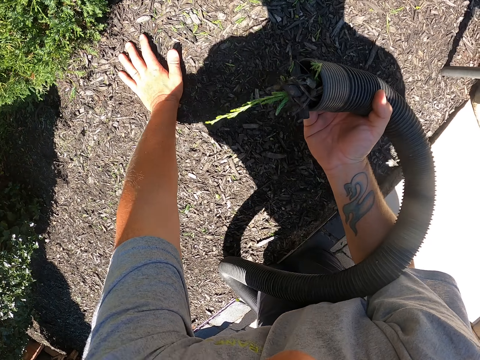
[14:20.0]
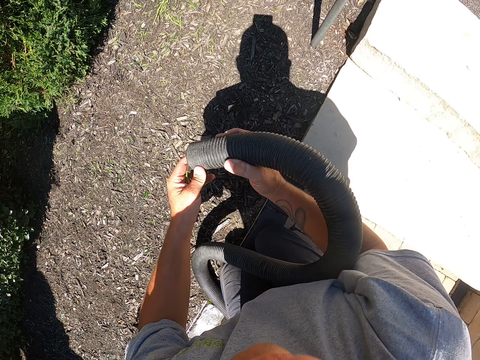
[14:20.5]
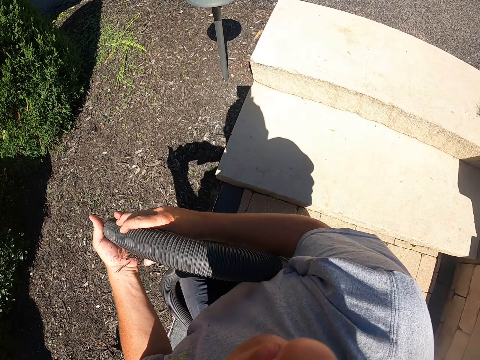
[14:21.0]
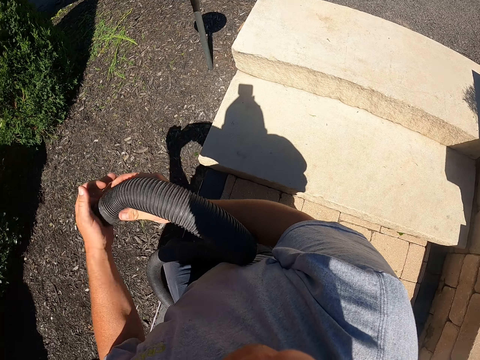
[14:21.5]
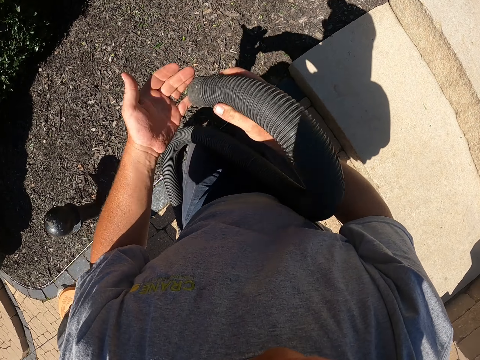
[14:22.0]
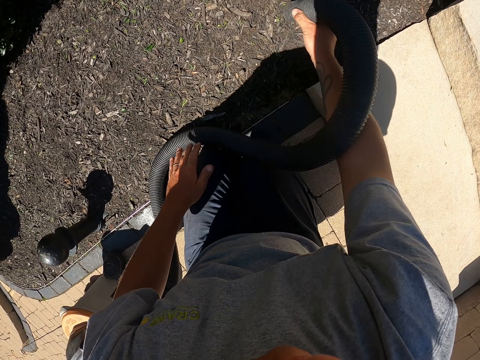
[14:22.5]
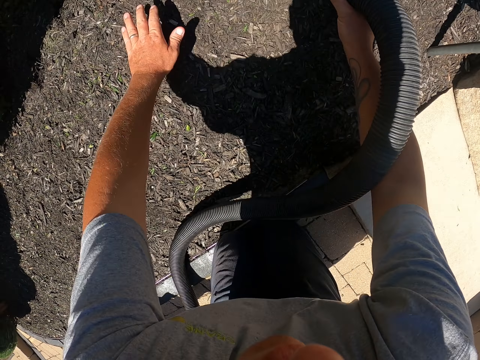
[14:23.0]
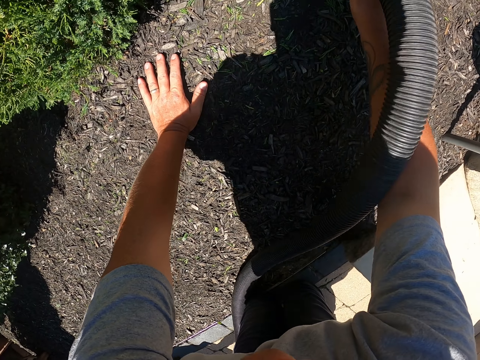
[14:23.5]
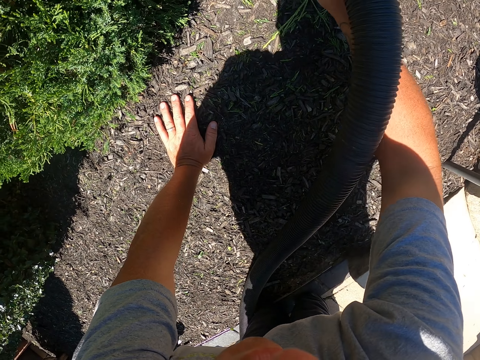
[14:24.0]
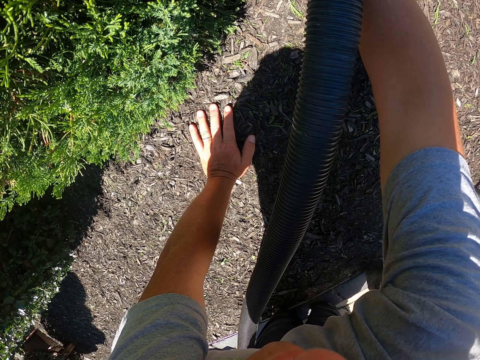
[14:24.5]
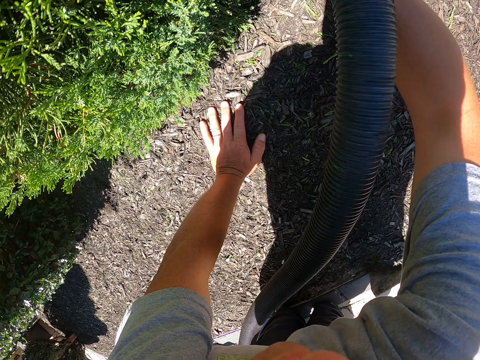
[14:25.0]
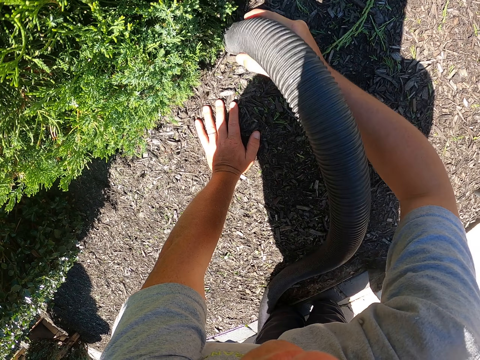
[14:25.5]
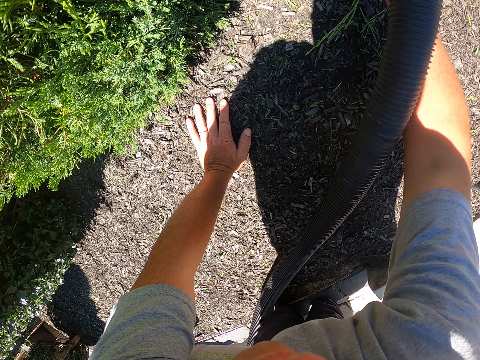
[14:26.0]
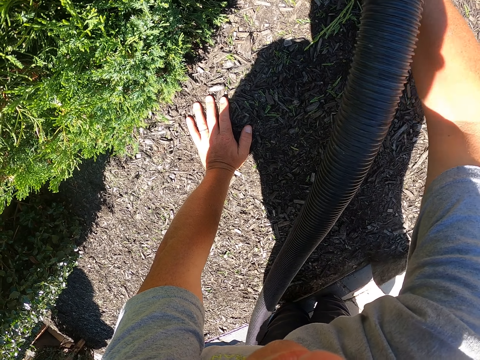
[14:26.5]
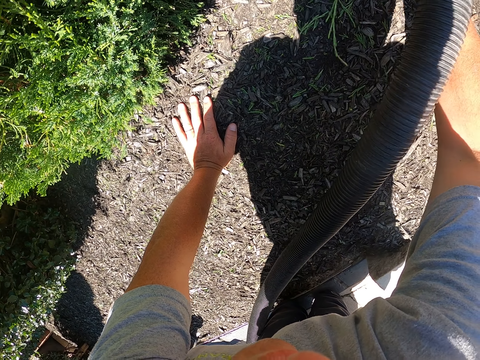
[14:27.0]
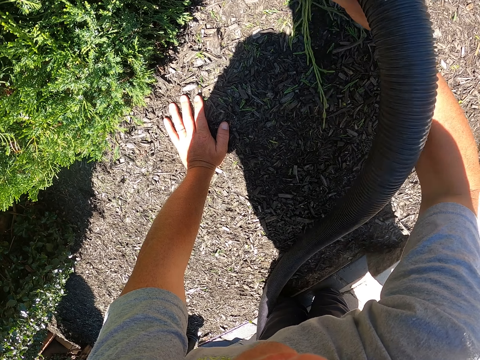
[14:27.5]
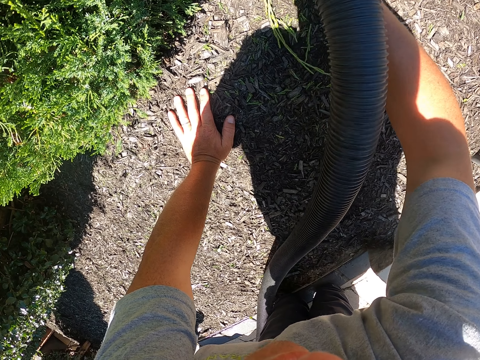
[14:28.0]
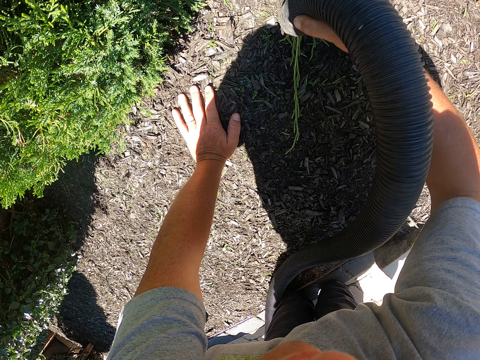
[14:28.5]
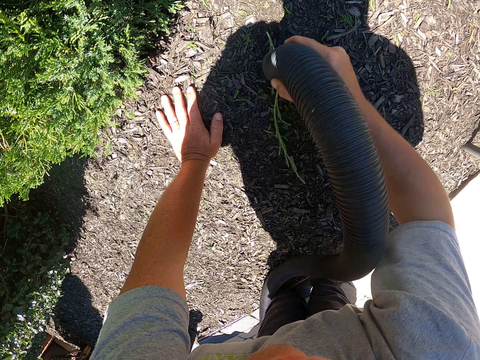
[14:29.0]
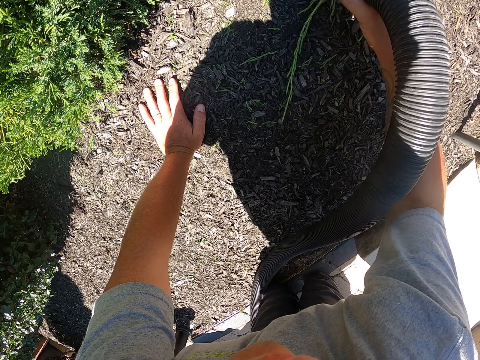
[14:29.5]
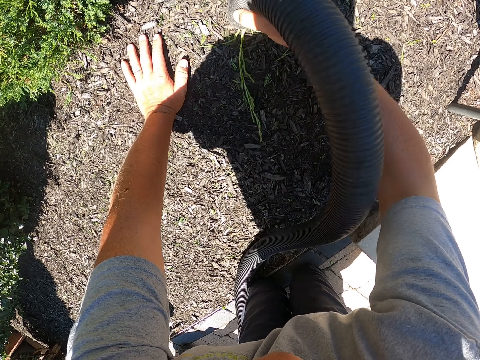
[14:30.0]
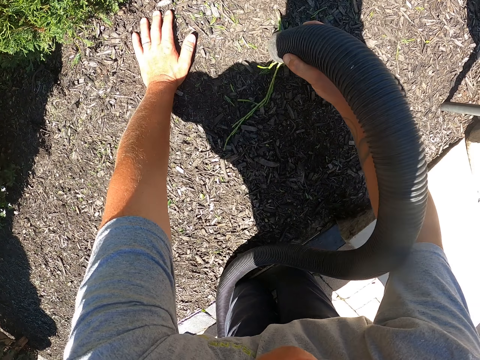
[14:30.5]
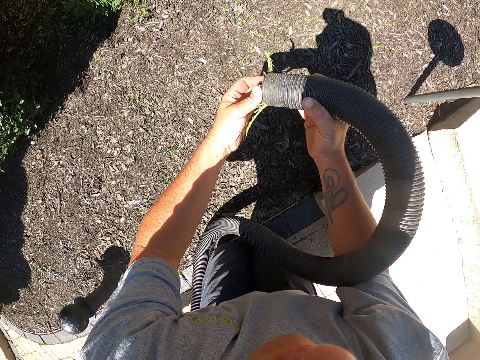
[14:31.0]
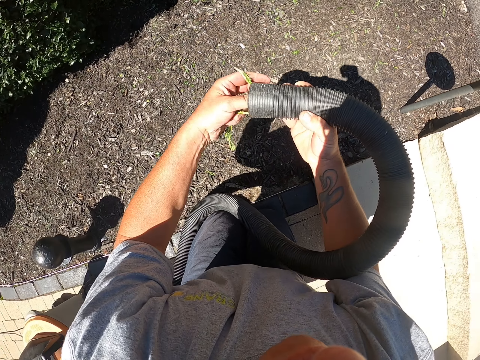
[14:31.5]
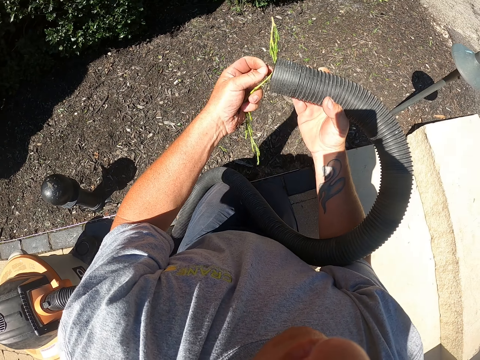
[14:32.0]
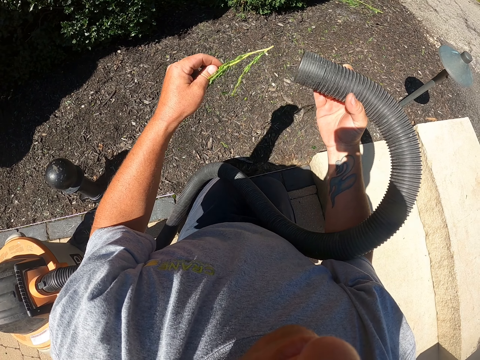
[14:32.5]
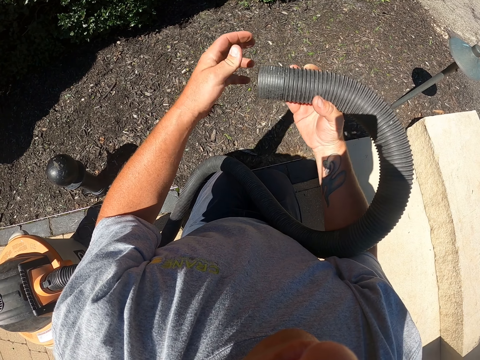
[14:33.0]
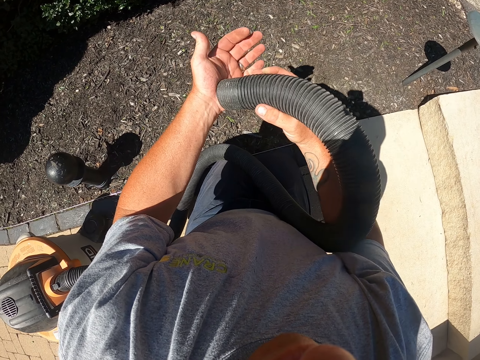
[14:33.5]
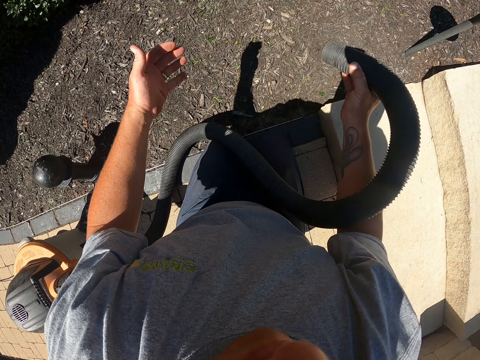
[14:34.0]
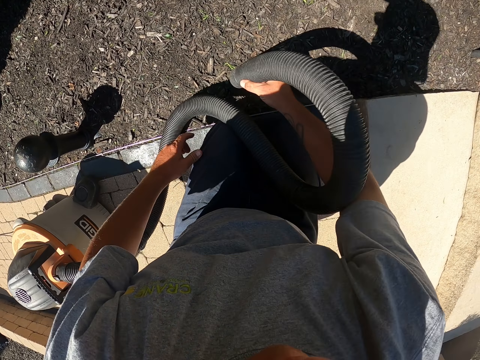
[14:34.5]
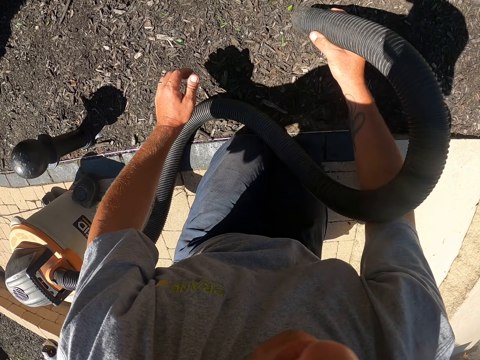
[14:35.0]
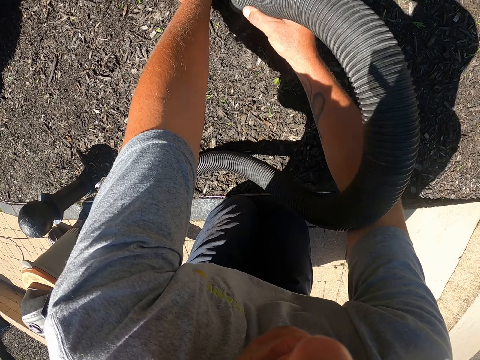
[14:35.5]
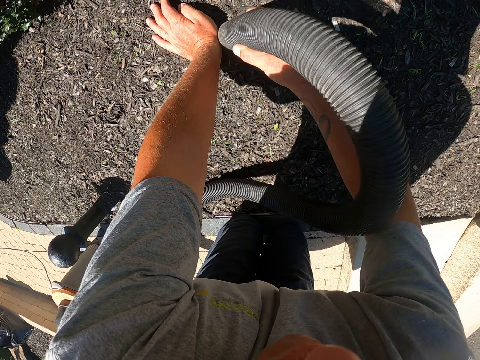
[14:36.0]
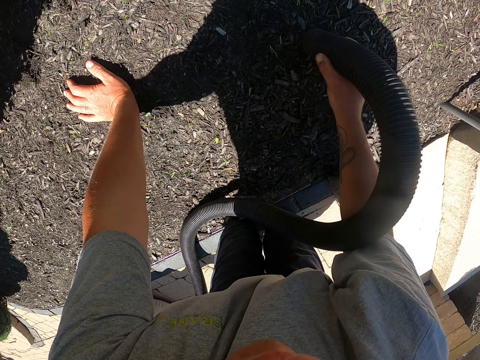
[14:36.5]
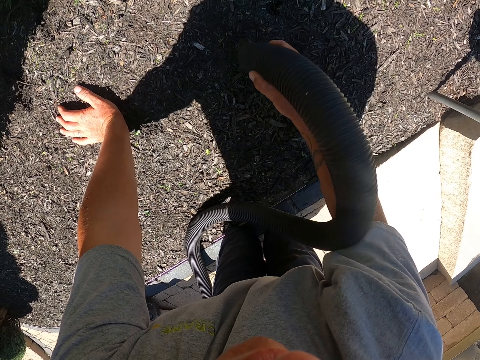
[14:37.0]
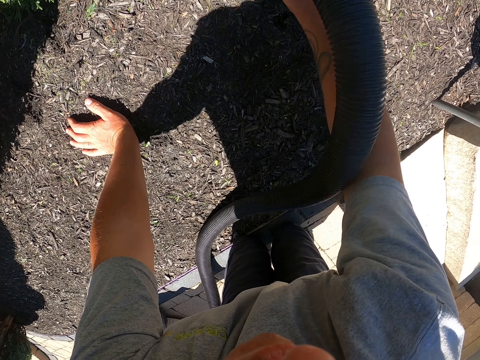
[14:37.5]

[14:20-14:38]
The camera wearer stops cleaning. They touch the pipe, remove the left hand on the ground and push the dust in the vacuum cleaner pipe with the left hand. They move the hand. They put the left hand on the ground. They clean the garden with the garden vacuum. They remove the left hand on the ground and stop cleaning. They remove the dirt from the pipe. They push the dust in the vacuum cleaner pipe with the left hand. They put the dirt in the pipe. They put the left hand on the ground. They clean the garden with the garden vacuum.

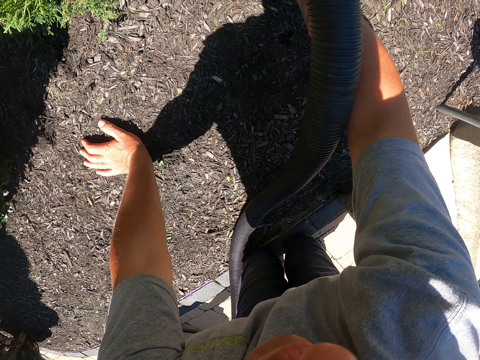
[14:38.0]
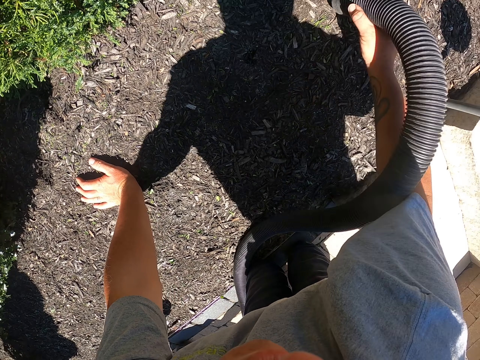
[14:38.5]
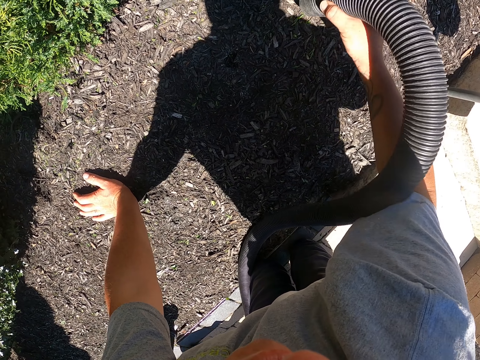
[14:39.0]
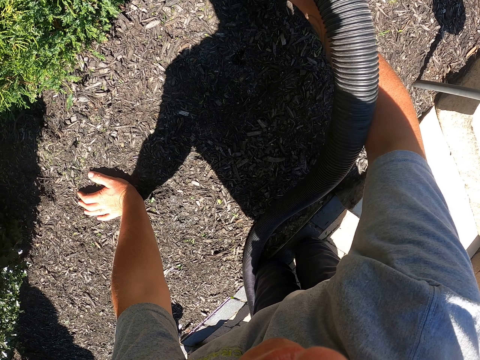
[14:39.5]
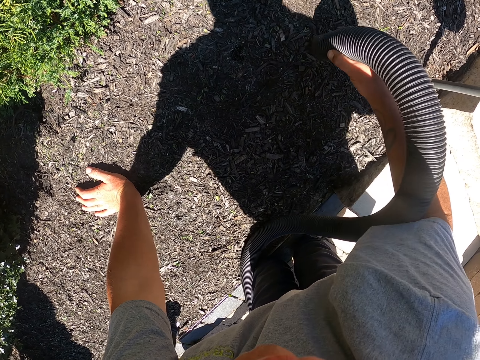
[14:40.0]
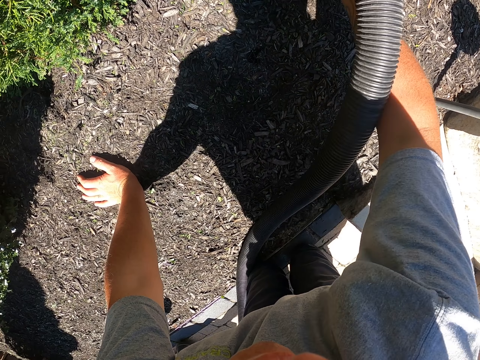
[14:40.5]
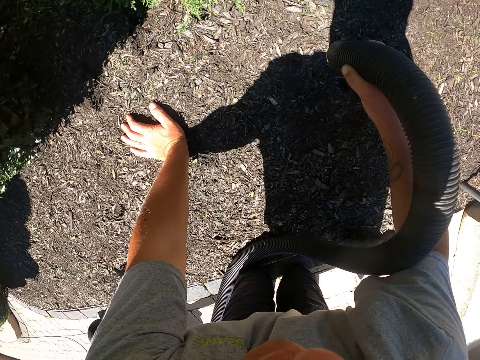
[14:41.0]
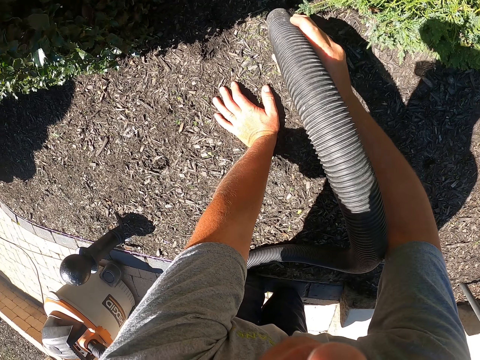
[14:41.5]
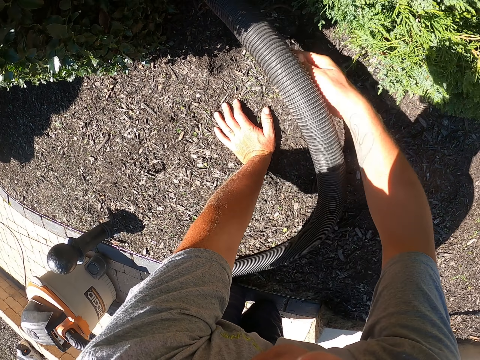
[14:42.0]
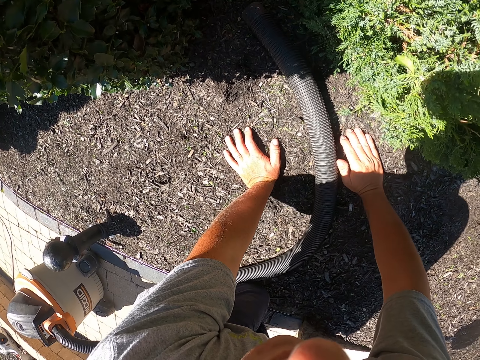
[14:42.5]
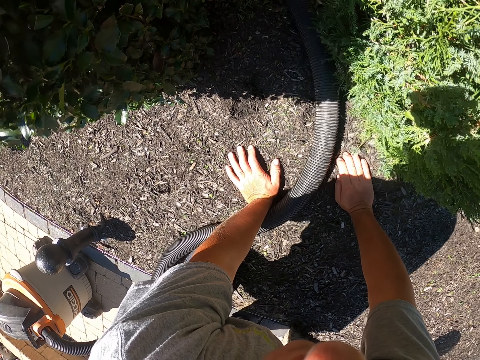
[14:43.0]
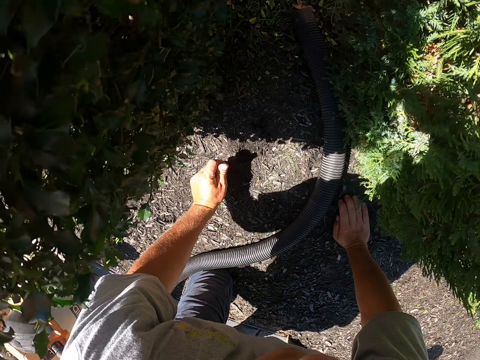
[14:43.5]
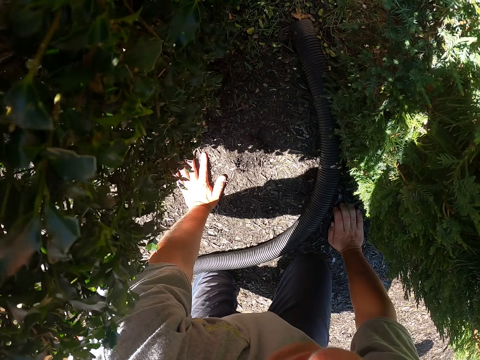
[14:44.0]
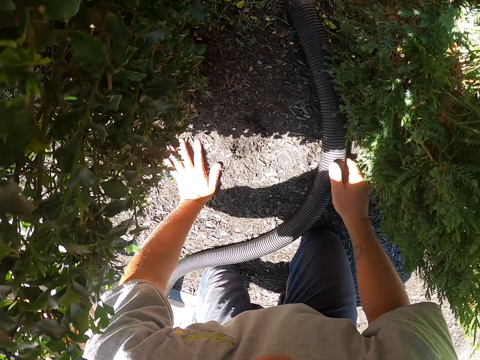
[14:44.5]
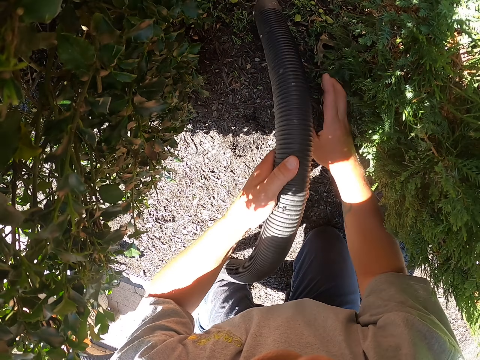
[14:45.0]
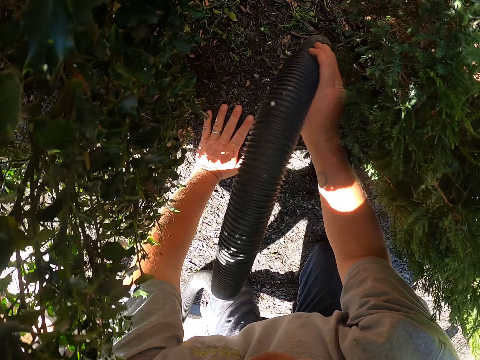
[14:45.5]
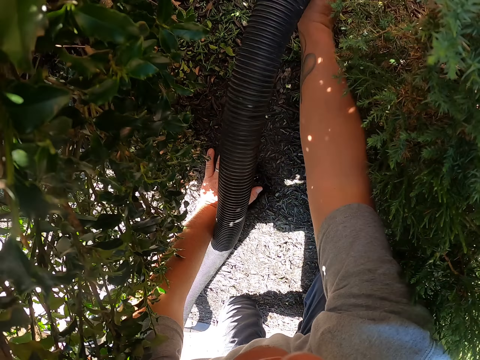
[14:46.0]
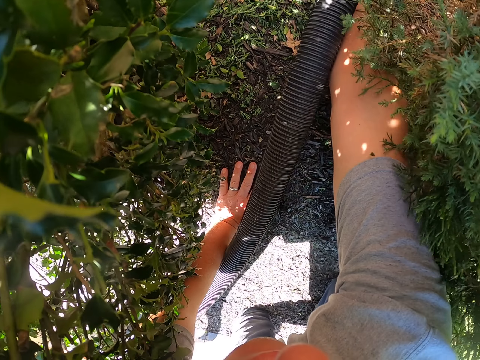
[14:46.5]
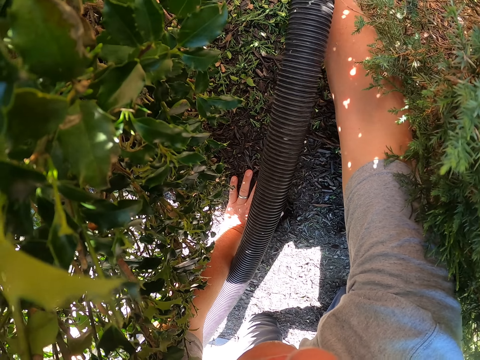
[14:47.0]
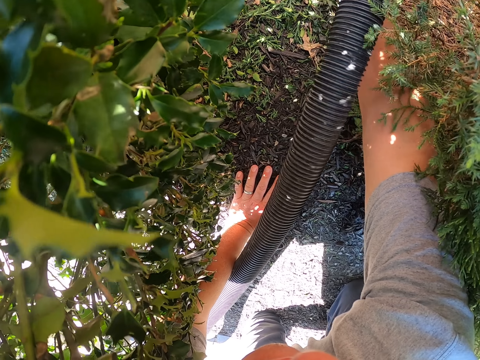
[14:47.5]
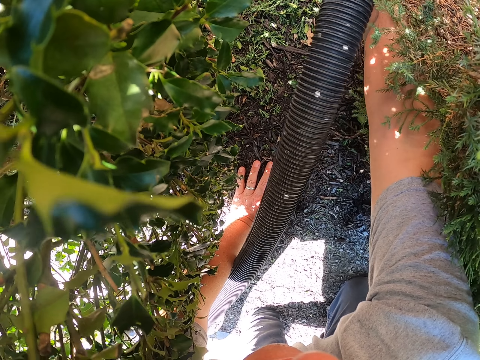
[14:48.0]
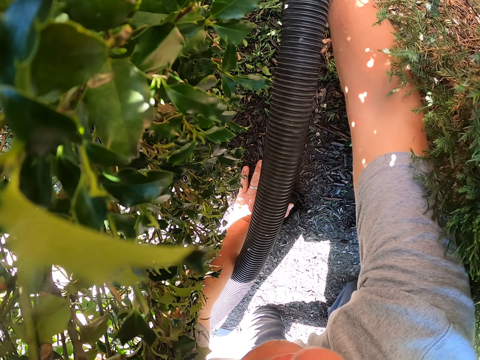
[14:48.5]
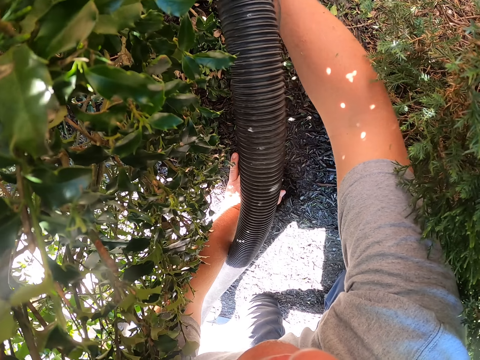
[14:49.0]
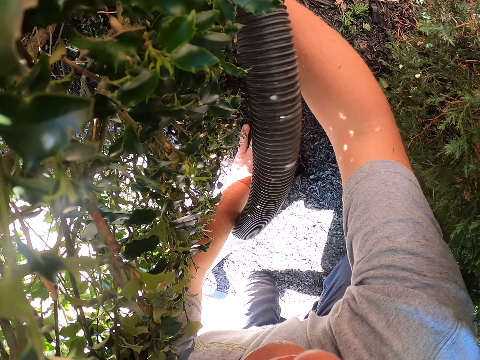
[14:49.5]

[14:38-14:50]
The camera wearer stops cleaning and puts the pipe on the ground. They move the leg. They put the right hand on the ground. They move the hand. They crawl. They move the leg. They remove the right hand on the ground. They pick up the pipe. They remove the left hand on the ground. They pass the pipe to the left hand. They hold the pipe with the left hand. They touch the pipe. They put the left hand on the ground. They clean the garden with the garden vacuum. They hold the pipe with the right hand.
